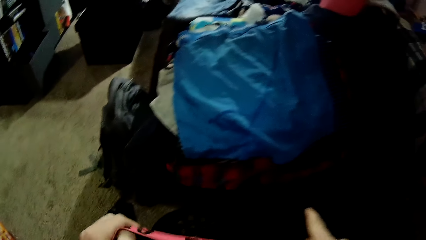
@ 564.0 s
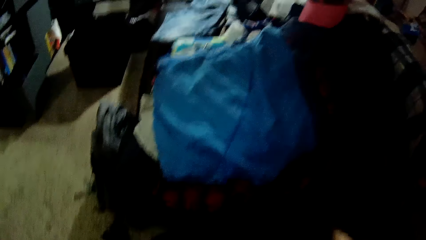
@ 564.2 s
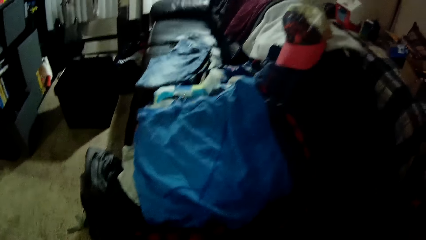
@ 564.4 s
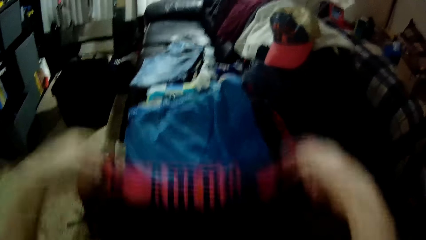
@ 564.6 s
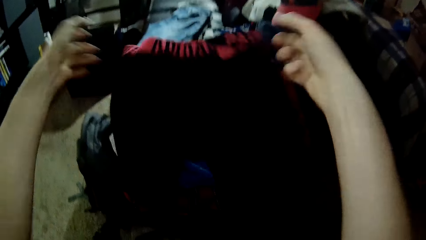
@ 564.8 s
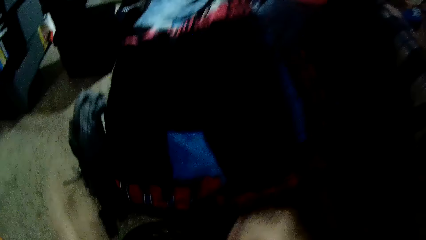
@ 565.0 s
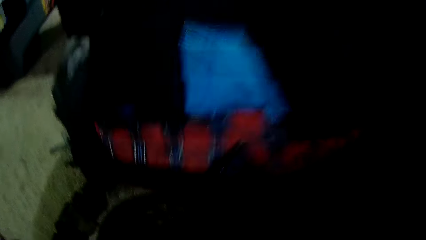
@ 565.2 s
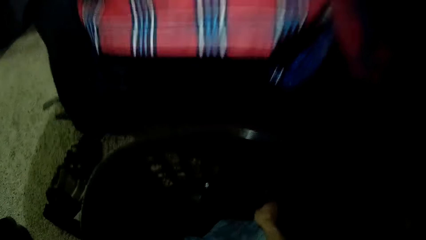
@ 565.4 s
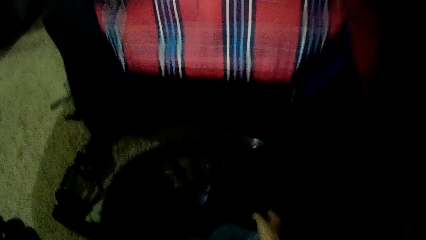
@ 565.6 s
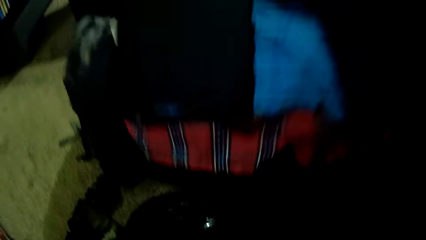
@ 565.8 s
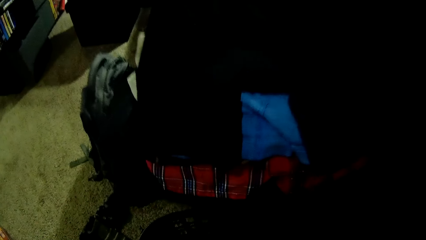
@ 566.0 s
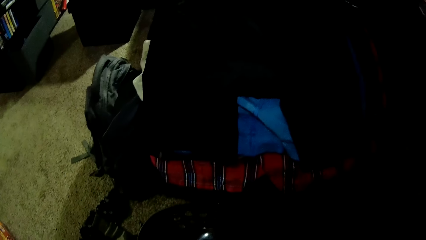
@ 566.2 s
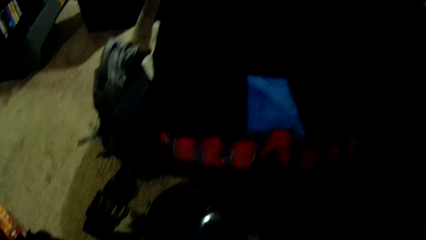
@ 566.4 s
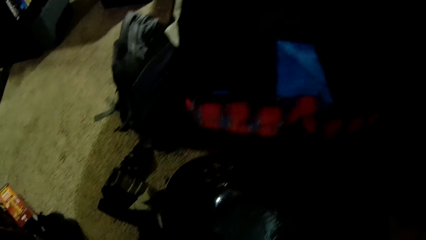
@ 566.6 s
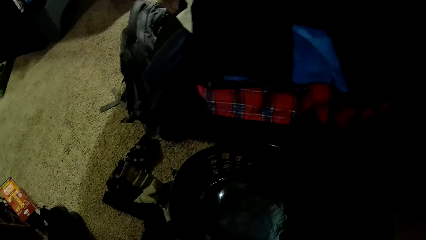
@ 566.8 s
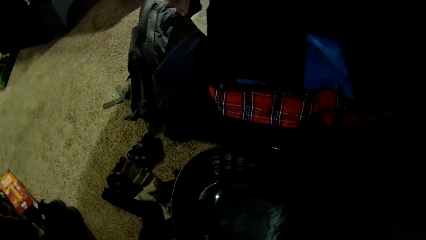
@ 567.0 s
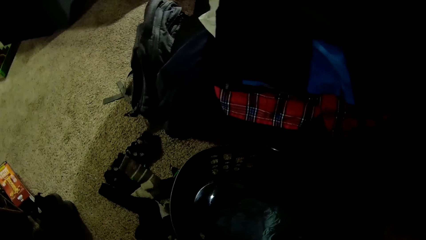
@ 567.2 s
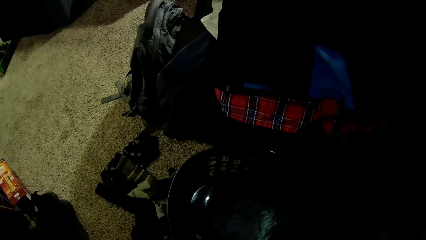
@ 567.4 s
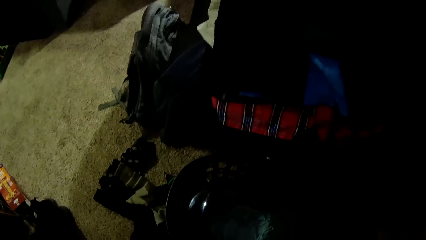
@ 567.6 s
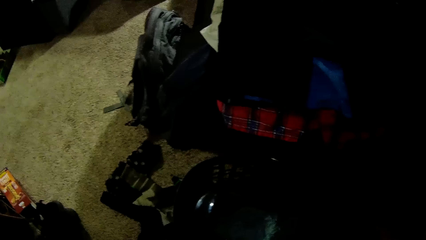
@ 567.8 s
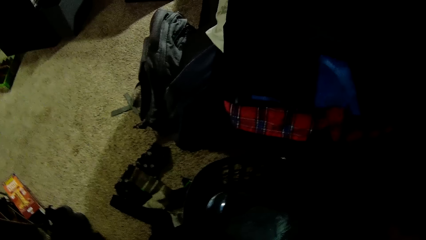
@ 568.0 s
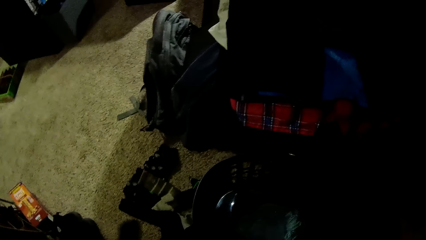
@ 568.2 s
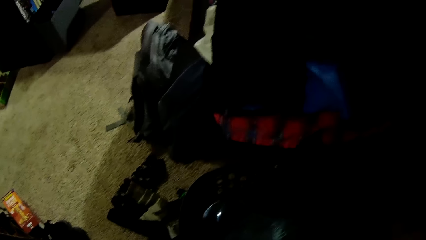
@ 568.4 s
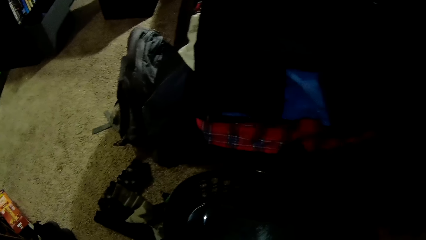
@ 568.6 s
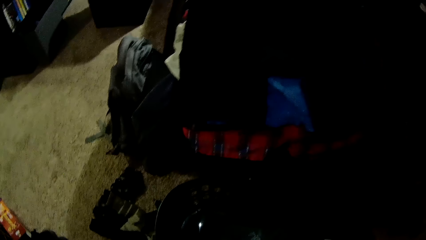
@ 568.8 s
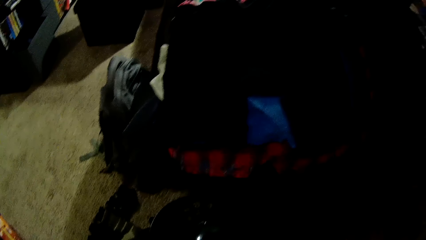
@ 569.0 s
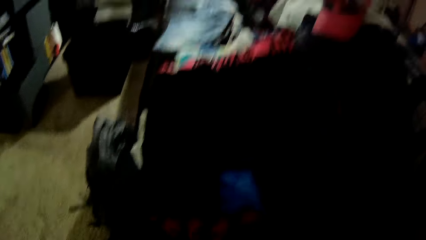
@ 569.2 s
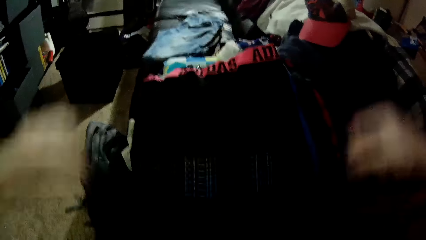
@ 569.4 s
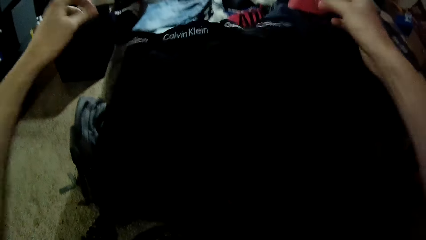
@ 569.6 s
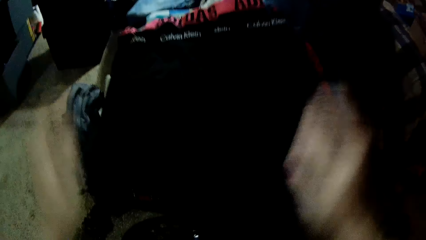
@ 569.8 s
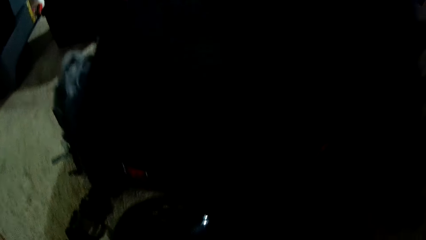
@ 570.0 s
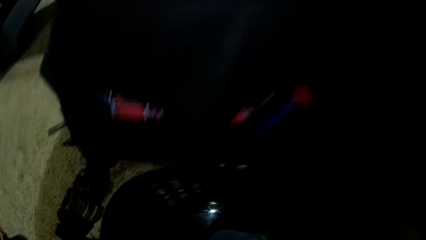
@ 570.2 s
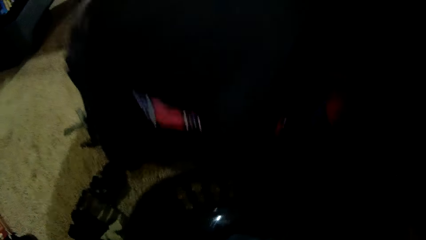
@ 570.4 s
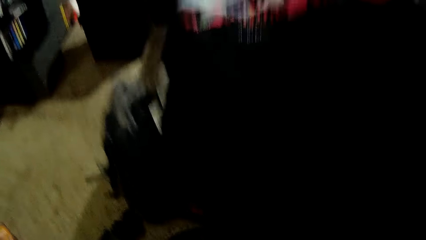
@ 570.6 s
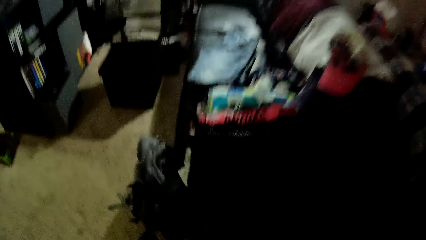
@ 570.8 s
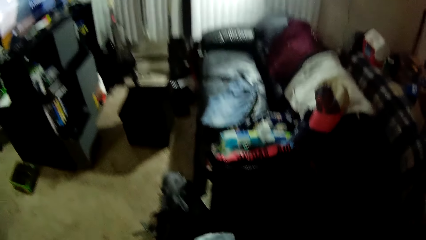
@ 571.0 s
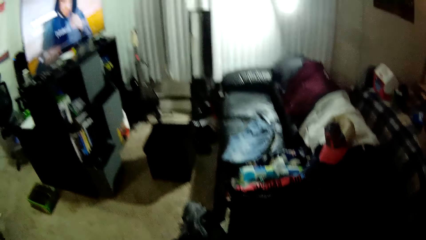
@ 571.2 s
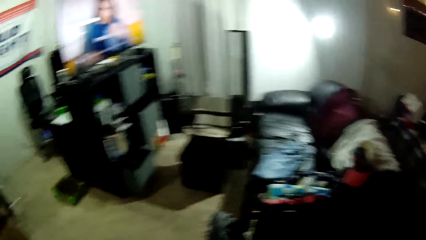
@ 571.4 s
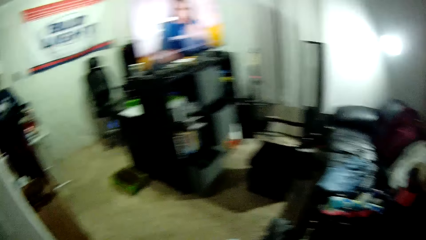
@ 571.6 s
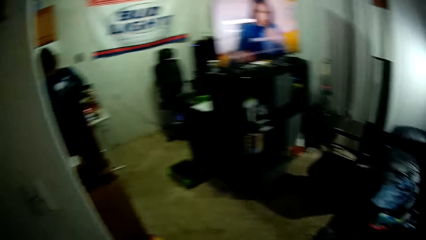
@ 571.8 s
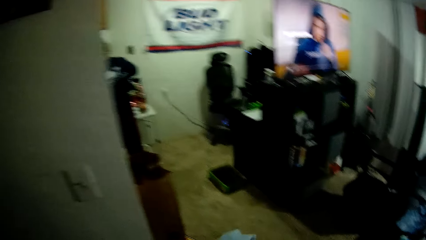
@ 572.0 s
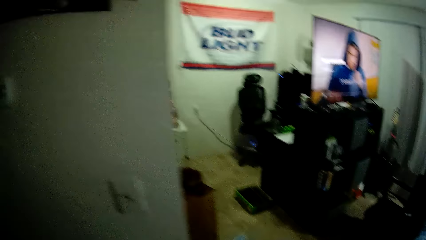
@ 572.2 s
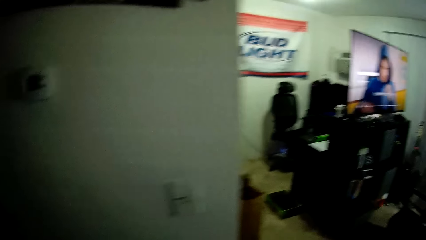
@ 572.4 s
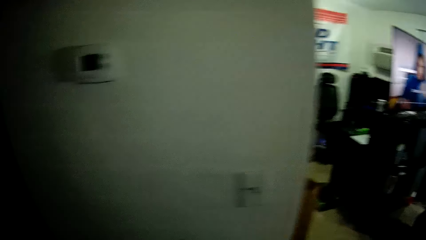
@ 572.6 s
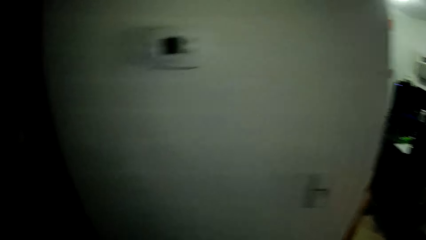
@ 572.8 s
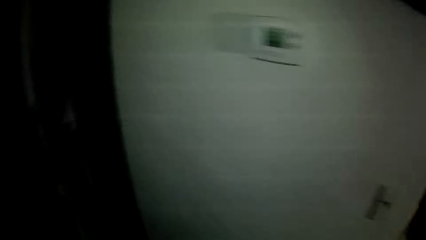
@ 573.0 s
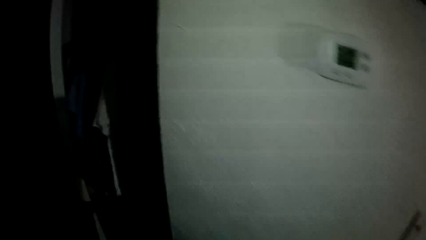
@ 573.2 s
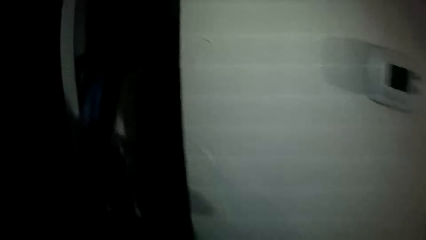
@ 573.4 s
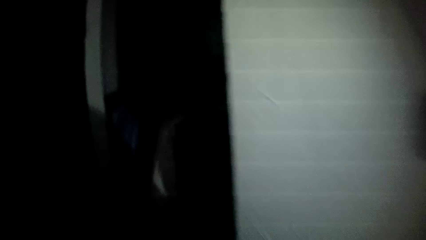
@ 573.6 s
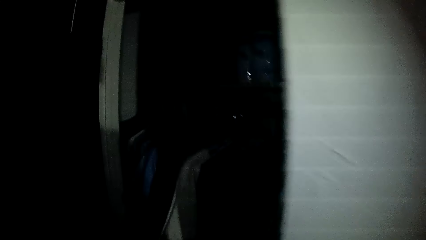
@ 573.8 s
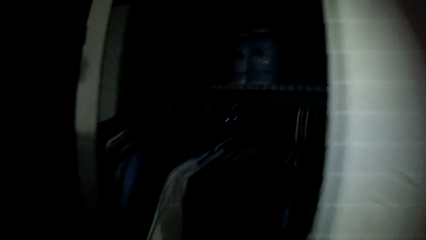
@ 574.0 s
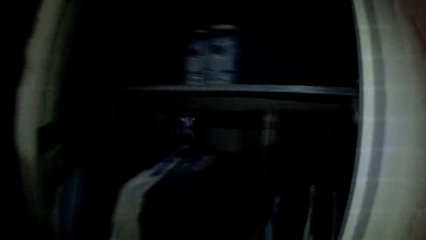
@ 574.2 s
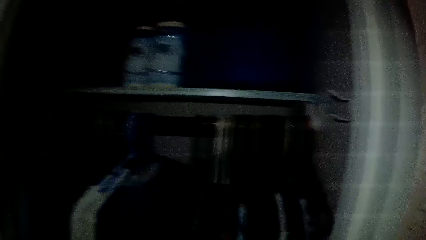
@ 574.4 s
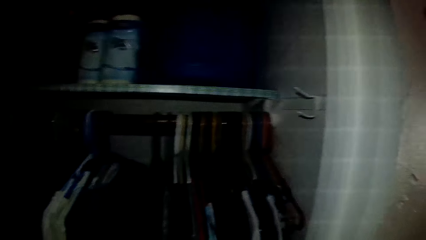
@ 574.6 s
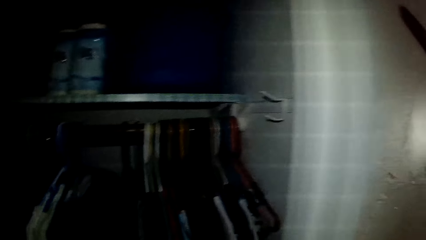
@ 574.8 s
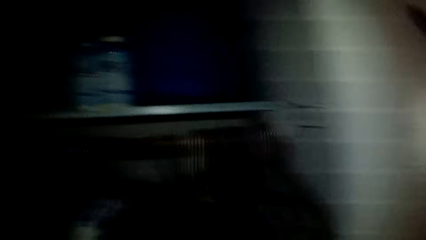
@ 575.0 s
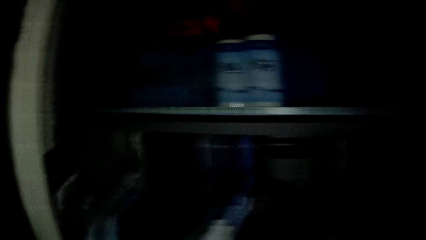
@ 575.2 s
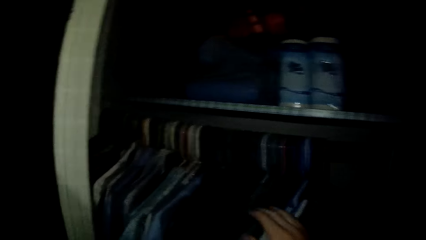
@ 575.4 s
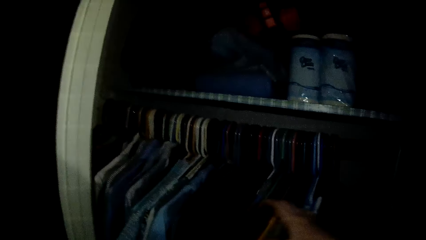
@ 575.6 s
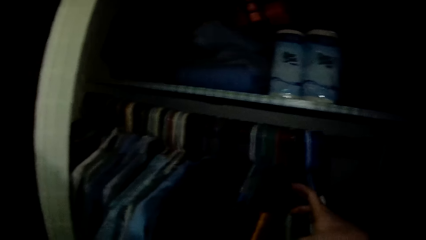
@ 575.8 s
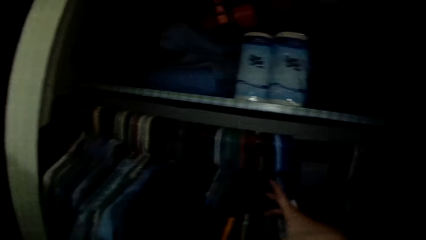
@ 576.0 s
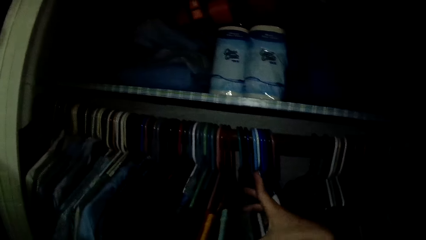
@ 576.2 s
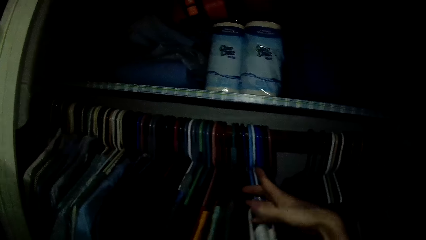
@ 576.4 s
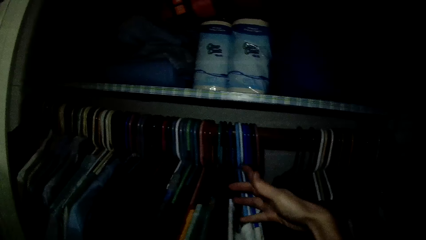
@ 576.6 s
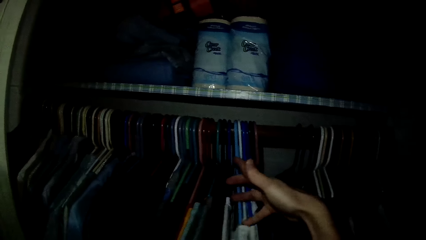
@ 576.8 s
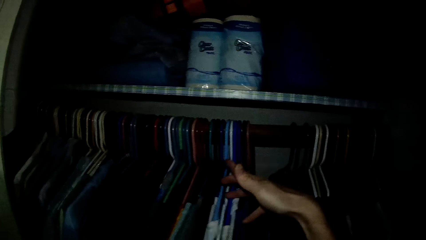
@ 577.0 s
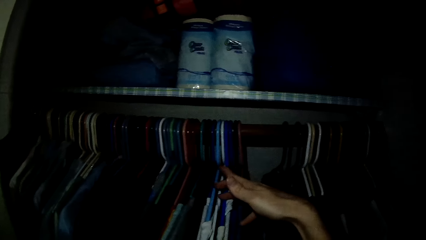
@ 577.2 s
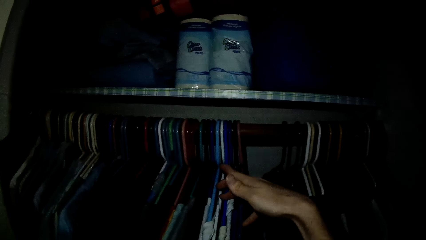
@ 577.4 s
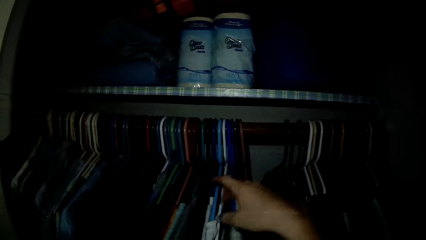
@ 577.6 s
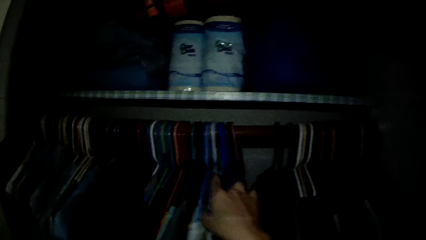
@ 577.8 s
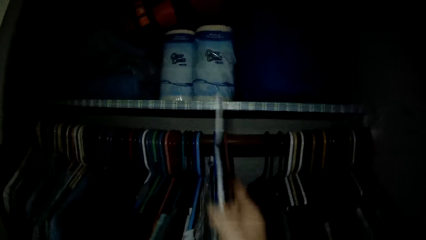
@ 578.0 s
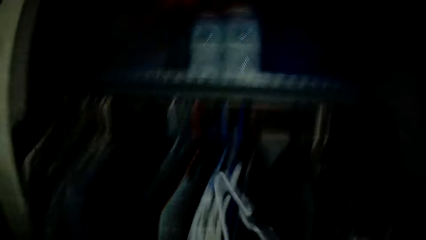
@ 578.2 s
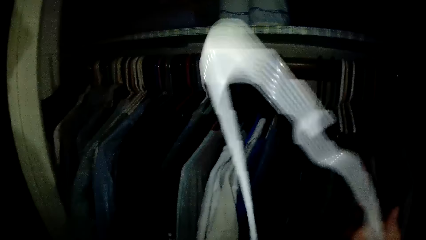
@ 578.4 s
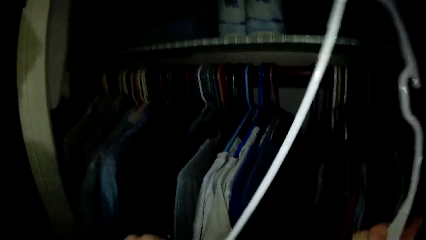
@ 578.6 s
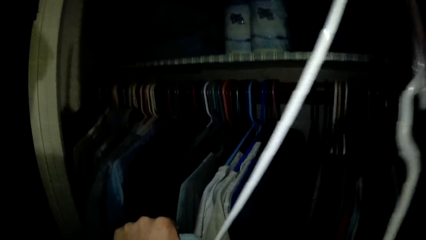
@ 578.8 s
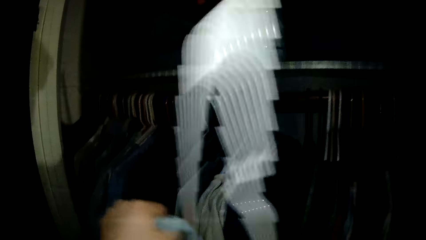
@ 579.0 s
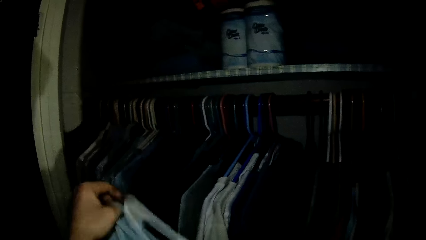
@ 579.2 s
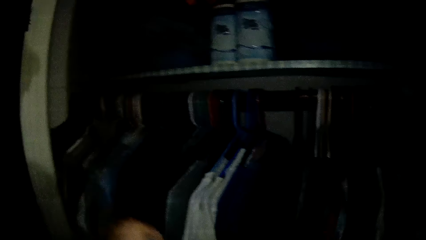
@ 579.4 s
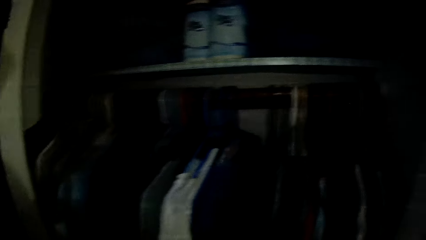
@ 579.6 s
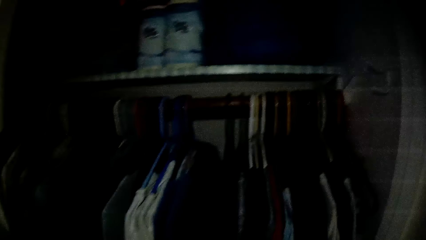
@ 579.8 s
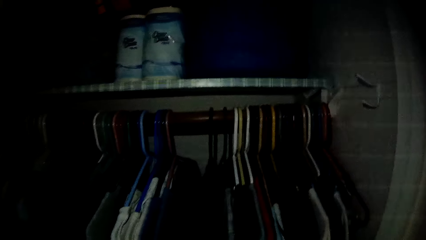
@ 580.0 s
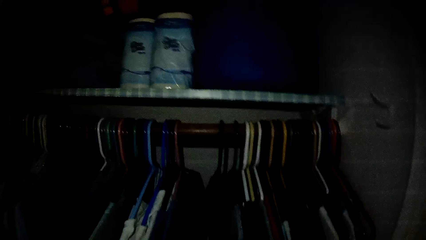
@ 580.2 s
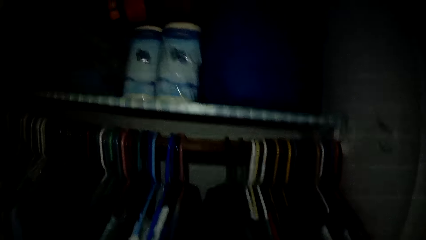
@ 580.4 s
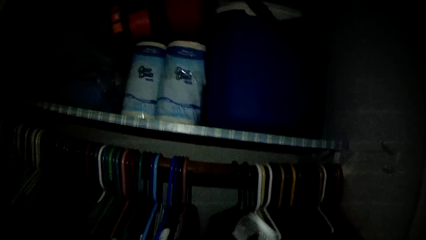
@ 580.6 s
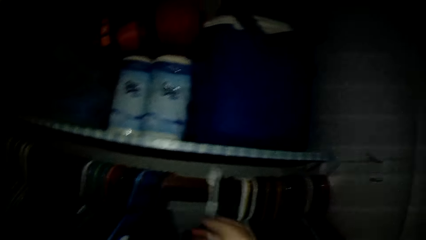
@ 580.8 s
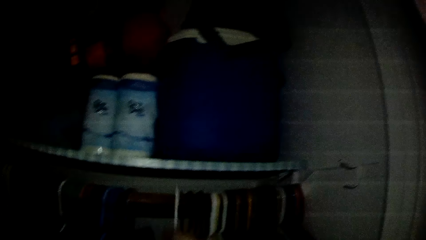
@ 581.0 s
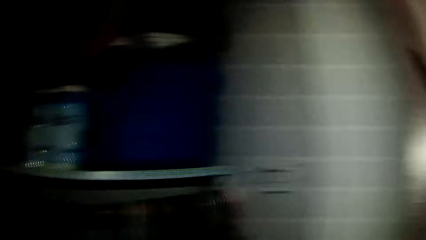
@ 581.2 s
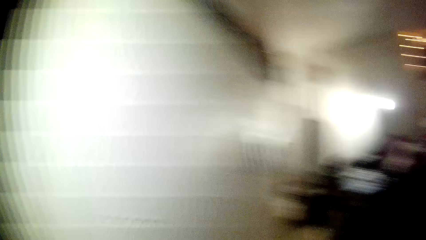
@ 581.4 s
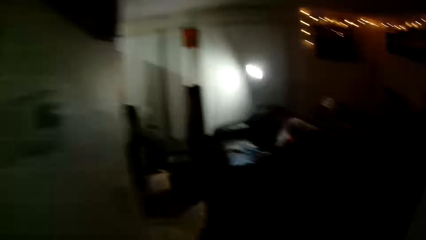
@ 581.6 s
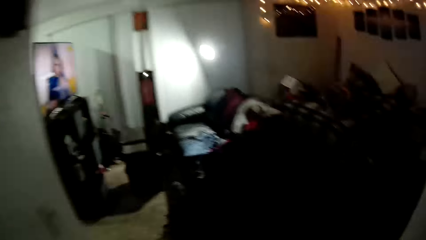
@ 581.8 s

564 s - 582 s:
The camera wearer throws the shorts on the sofa. He picks another pair of shorts from the laundry basket. He straightens the shorts. He throws the shorts on the sofa. He picks a shirt from the laundry basket. He turns to the closet, walks with the shirt to the closet. He removes a hanger from the closet with his right hand. He puts the shirt on the hanger. He hangs the shirt on the hanger in the closet. He turns from the closet.
